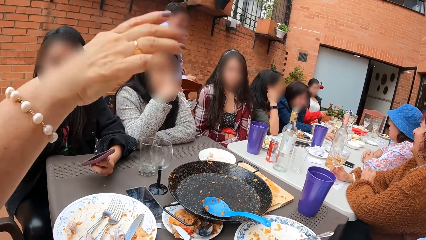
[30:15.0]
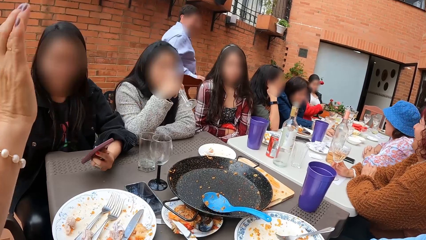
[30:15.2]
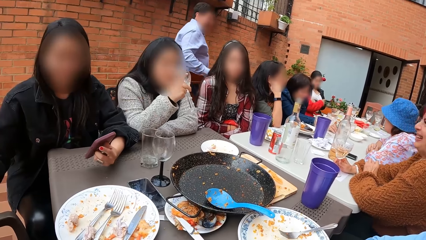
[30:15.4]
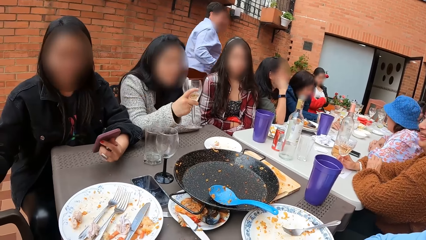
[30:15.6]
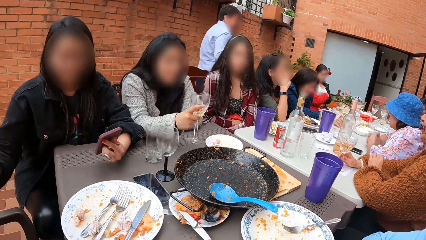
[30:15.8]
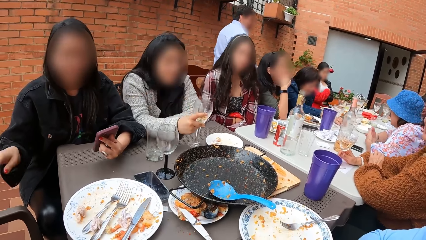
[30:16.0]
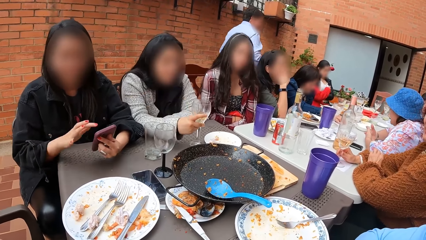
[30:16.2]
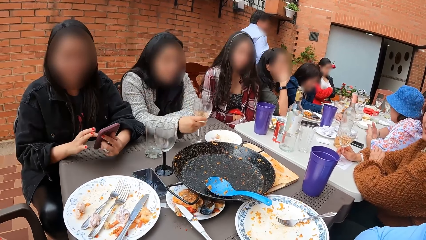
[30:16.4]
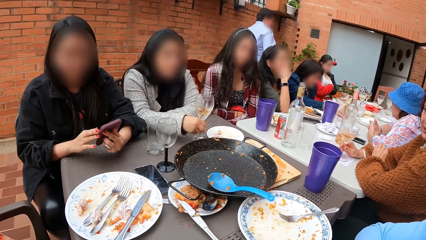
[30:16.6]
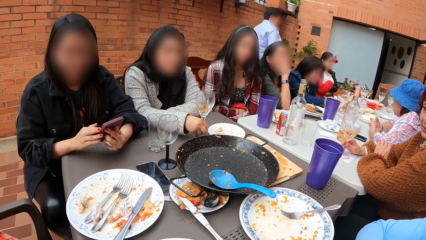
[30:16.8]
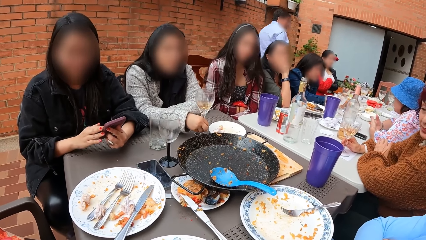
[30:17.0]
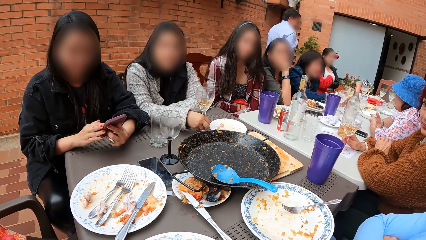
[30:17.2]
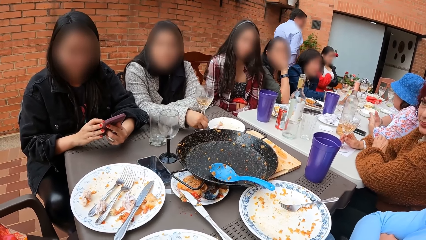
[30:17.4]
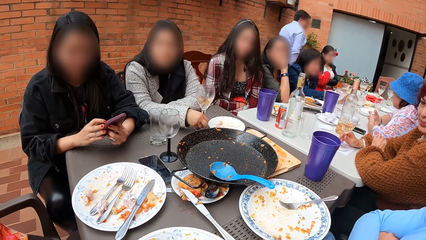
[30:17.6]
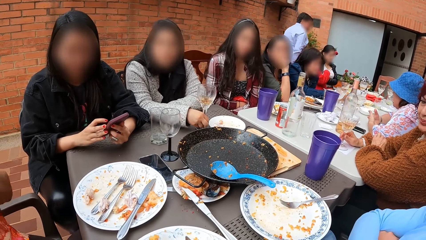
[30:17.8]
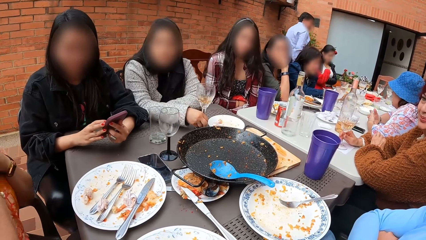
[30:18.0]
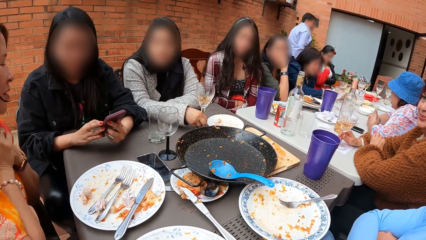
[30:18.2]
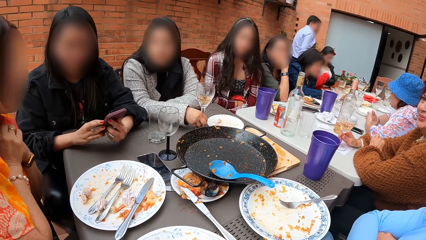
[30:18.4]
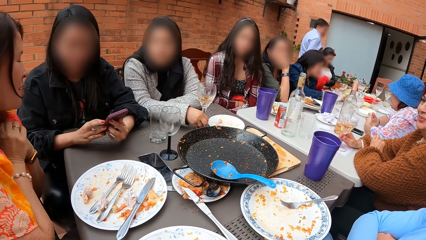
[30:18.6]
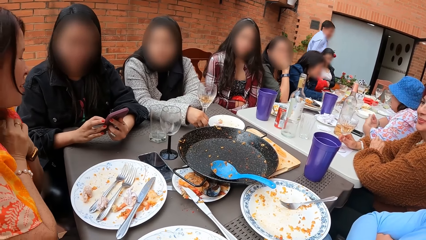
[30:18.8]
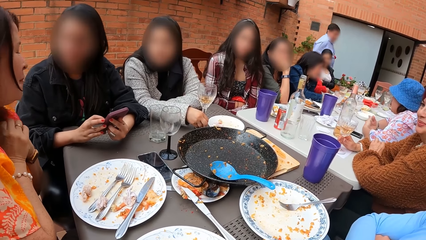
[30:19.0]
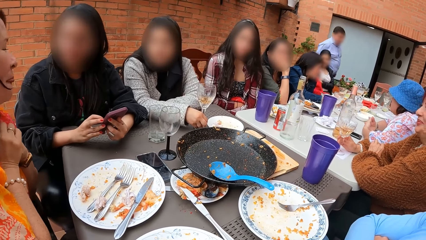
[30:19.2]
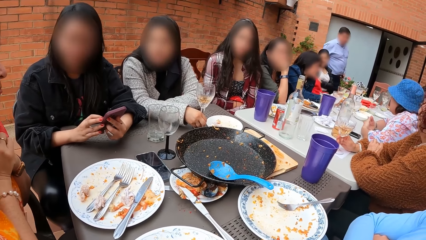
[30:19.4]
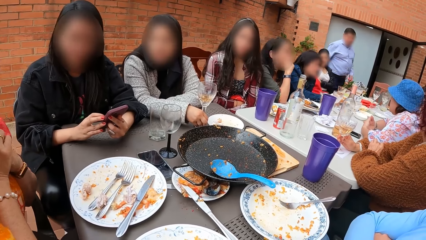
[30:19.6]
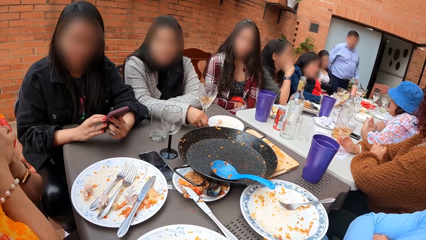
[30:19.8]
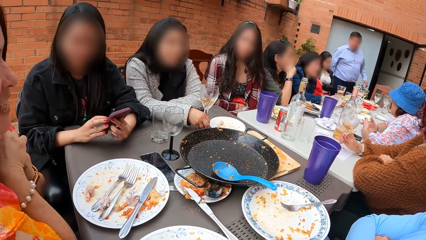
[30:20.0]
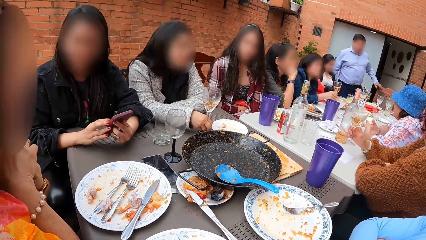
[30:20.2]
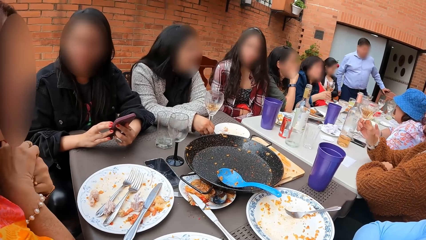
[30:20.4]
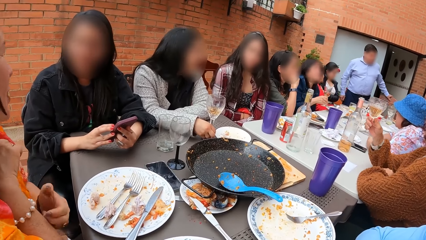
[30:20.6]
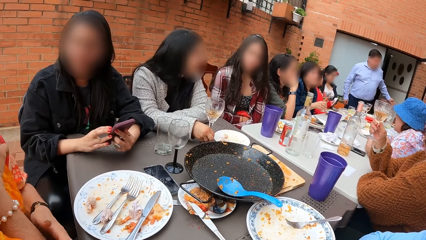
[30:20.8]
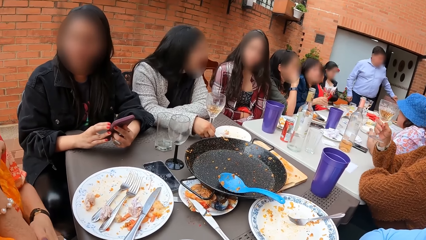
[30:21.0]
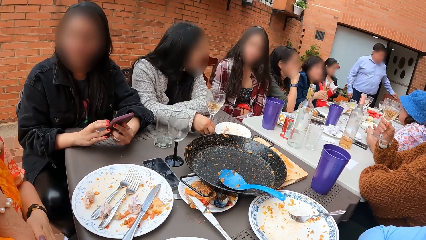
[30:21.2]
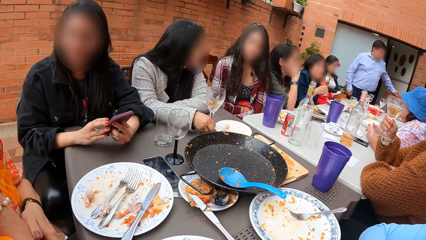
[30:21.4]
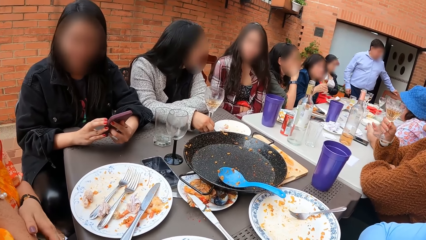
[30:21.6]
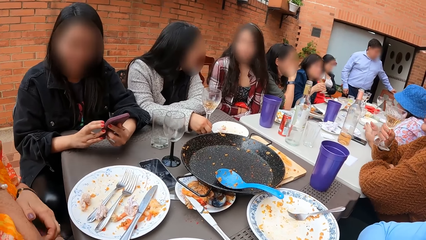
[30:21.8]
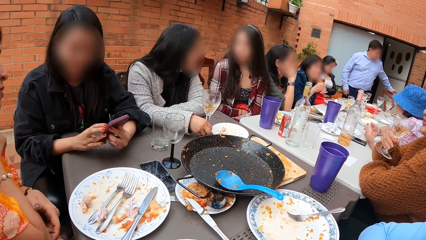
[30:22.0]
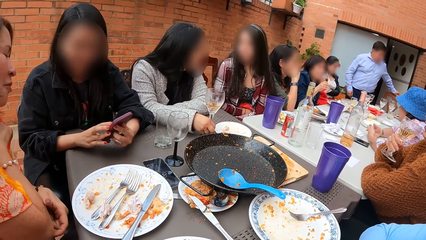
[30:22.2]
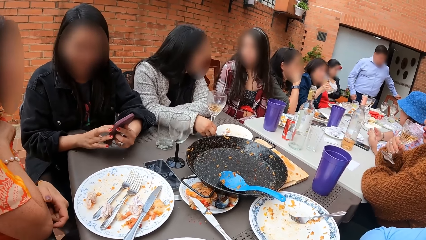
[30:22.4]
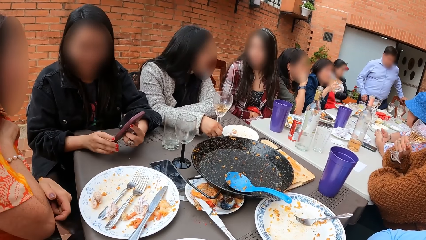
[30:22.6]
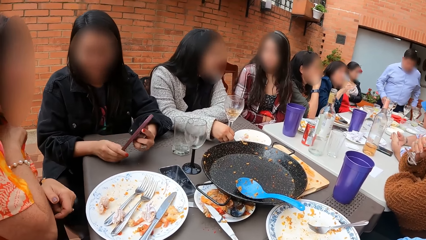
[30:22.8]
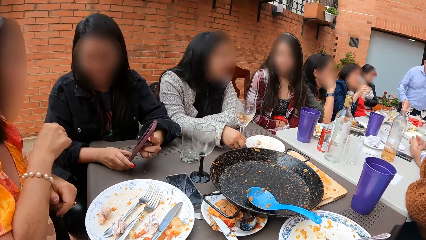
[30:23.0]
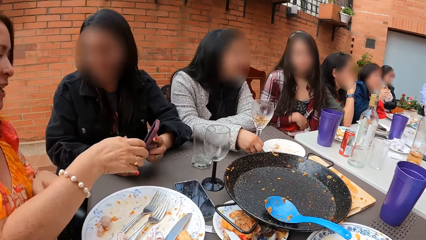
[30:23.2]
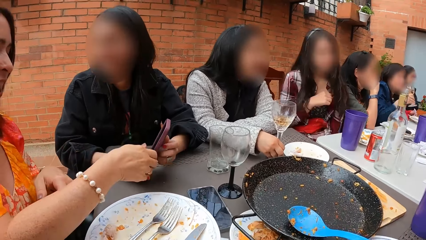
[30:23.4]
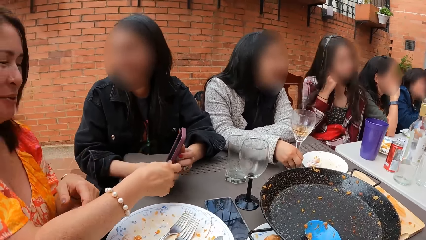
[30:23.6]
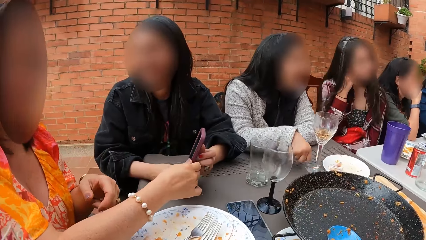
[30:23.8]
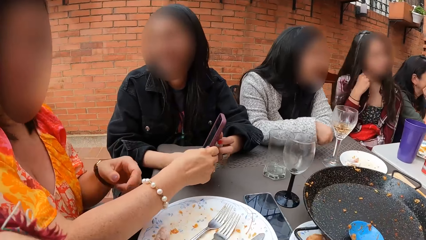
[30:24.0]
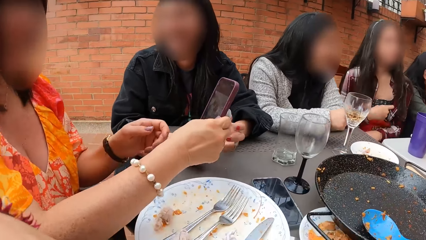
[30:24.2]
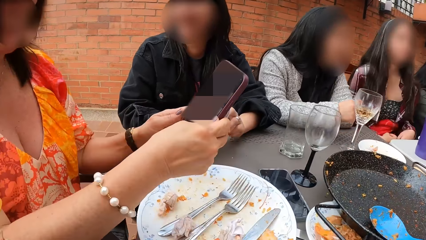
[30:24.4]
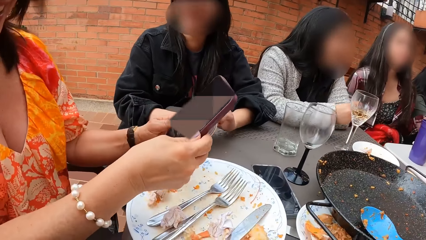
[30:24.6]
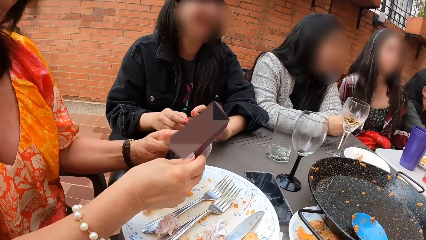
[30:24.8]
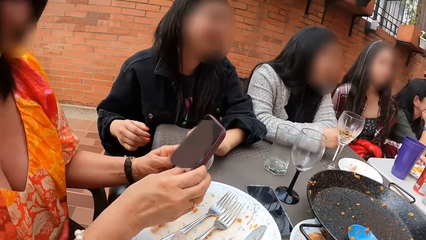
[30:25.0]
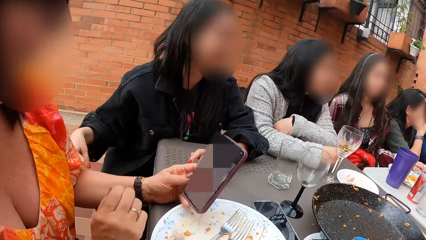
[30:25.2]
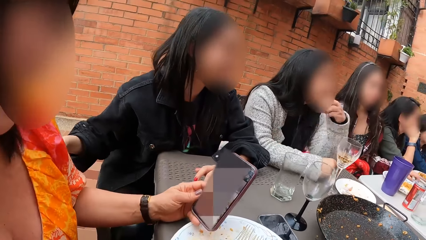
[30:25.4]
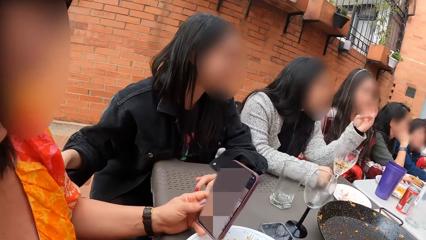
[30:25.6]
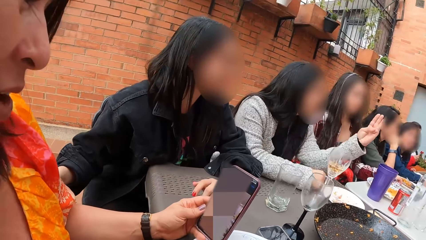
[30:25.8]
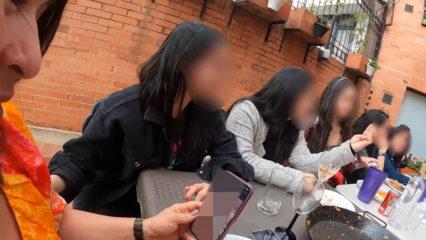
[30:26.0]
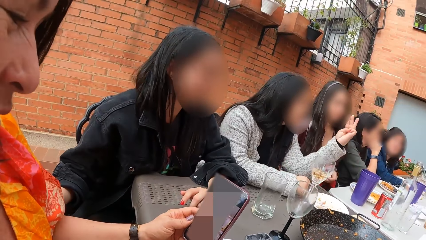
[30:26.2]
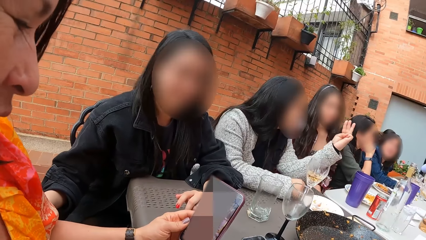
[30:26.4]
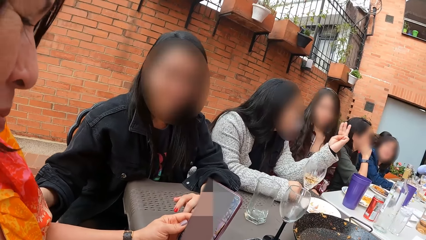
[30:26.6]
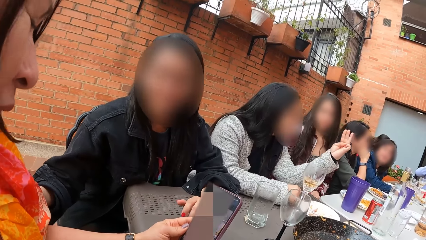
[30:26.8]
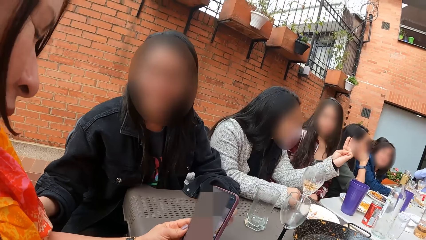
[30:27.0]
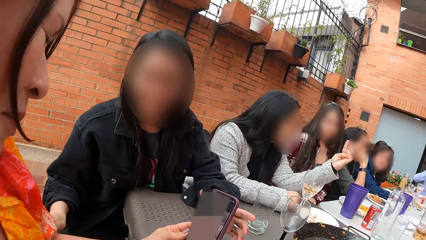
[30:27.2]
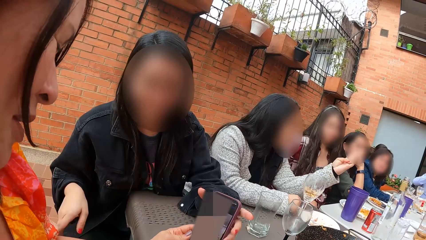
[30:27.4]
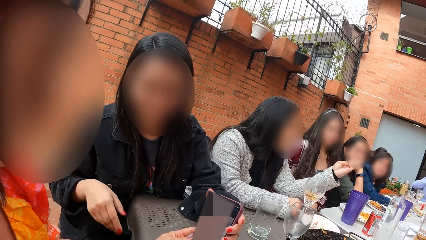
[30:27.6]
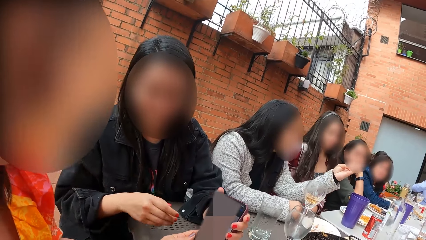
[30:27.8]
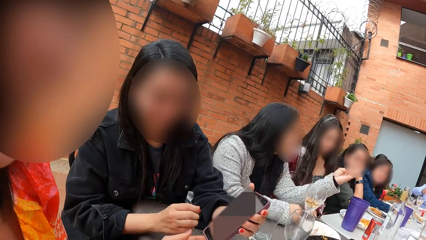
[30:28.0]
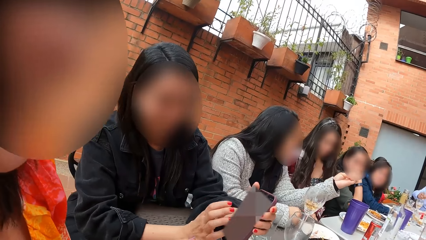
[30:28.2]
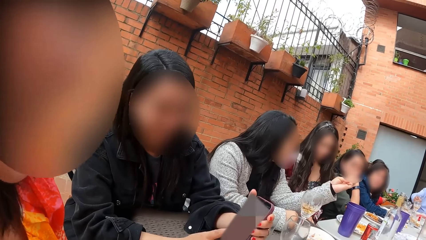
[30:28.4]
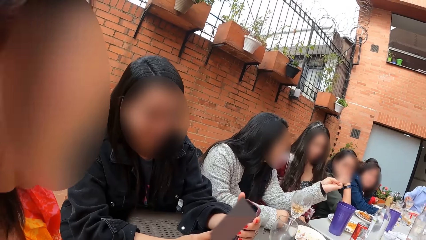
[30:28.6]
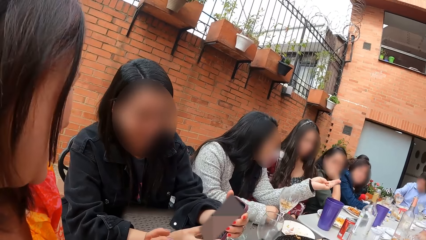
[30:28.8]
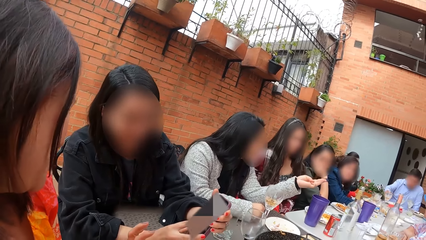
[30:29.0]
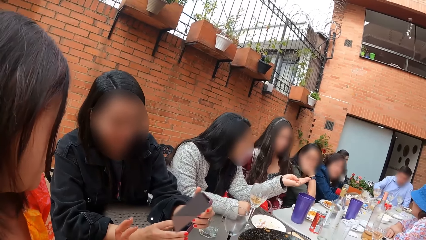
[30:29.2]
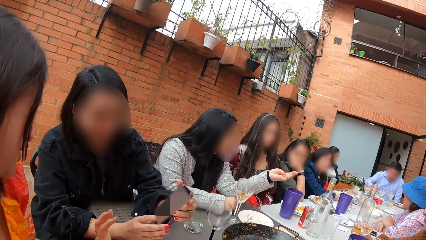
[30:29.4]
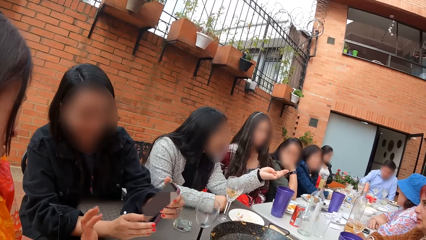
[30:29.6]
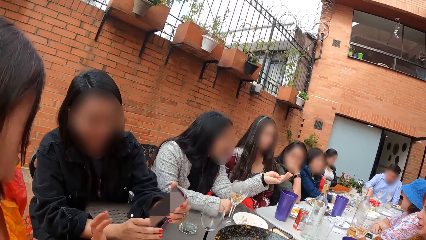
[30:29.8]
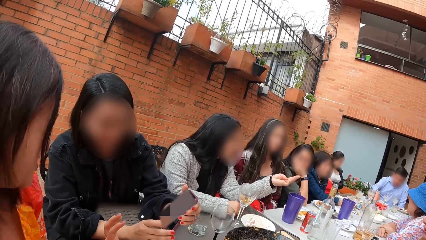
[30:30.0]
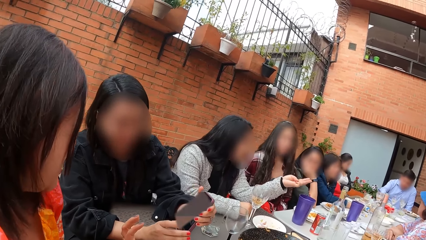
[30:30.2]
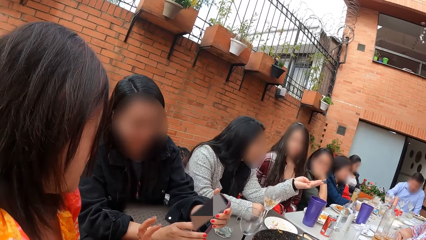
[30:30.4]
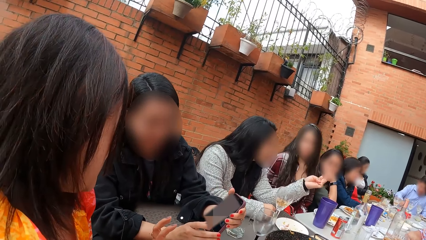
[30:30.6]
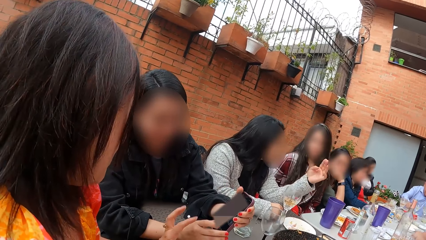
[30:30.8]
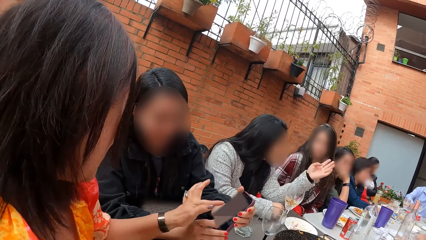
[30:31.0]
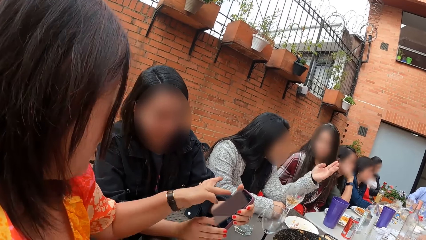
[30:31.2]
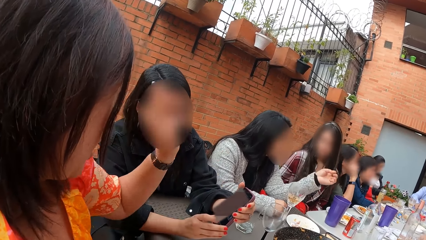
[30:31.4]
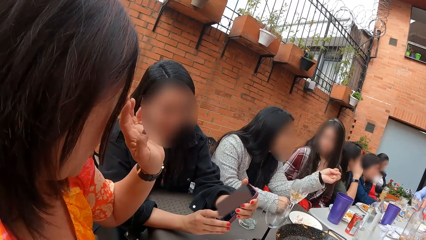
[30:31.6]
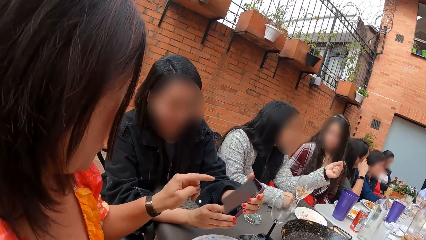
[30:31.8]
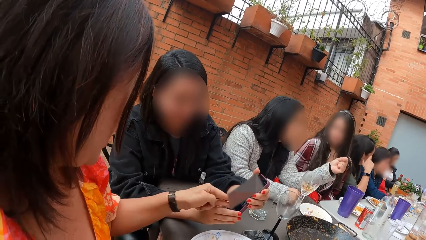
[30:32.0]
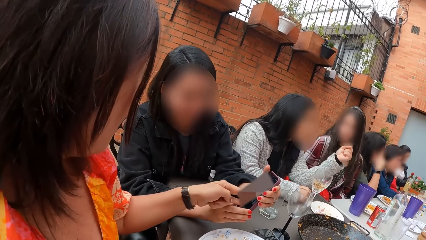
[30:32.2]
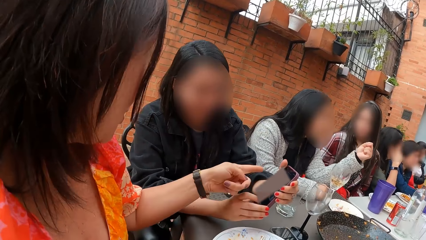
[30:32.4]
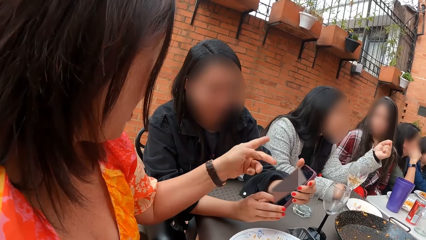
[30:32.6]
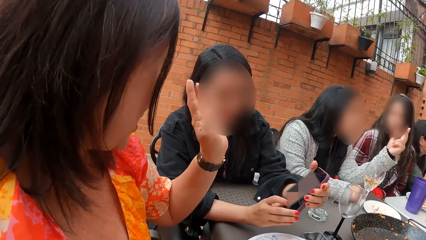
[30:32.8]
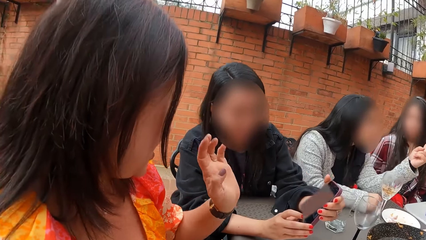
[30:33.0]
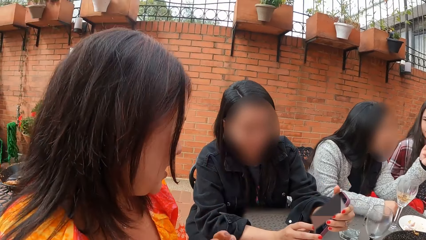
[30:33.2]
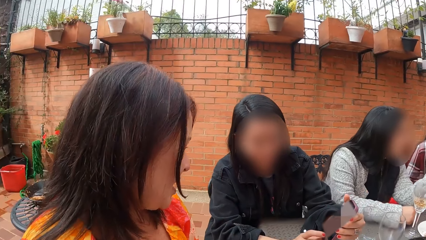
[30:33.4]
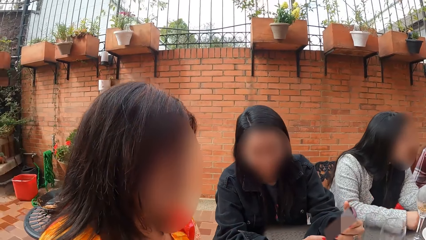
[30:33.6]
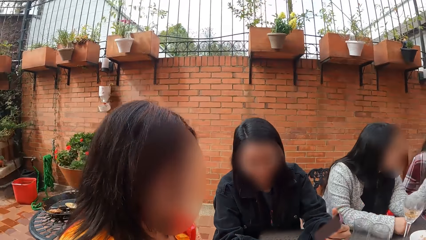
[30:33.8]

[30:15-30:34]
A woman places the glass cup in her right hand on the table. Another woman operates the phone in her left hand with her right hand. The first woman holds the glass cup on the table with her right hand. A third woman fiddles with the glass cup on the table. A fourth woman takes the glass cup from the table with her right hand. The third woman takes the glass cup from the table with her right hand. A man adjusts the chair at the table with his left hand. A fifth woman scratches her right arm with her left hand. The third woman drinks from the glass cup in her right hand. The fourth woman drinks from the glass cup in her right hand. The fifth woman takes the phone with her right hand from the second woman's left hand. A sixth woman touches her right ear with her right hand. The fifth woman holds the phone with her left hand. The second woman takes the phone with her left hand from the fifth woman's left hand and operates the phone in her left hand with her right hand. The man places the glass cup in his right hand on the table. The fifth woman interacts with the second woman.
